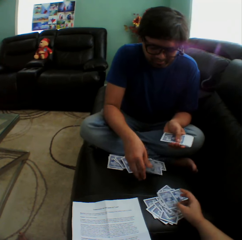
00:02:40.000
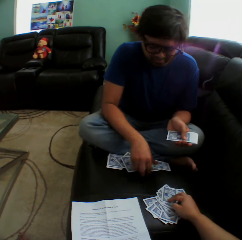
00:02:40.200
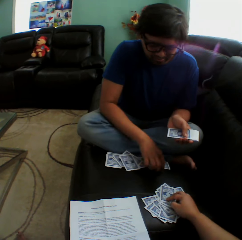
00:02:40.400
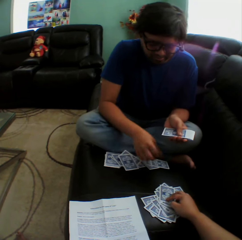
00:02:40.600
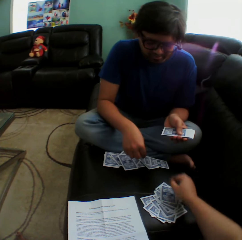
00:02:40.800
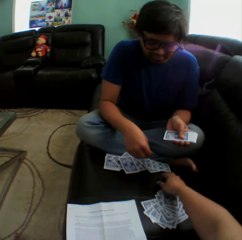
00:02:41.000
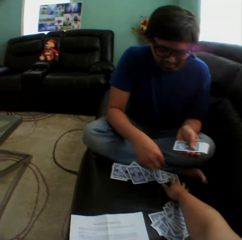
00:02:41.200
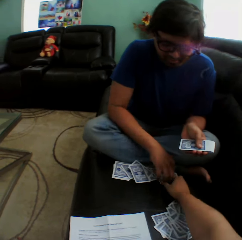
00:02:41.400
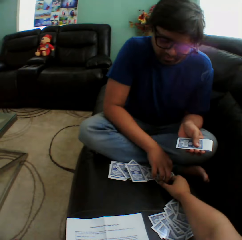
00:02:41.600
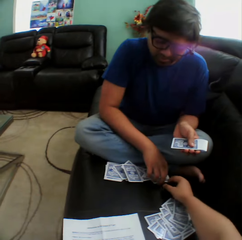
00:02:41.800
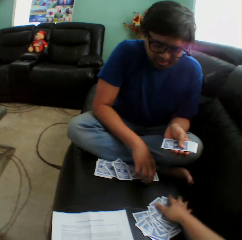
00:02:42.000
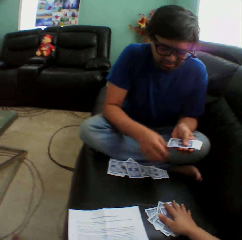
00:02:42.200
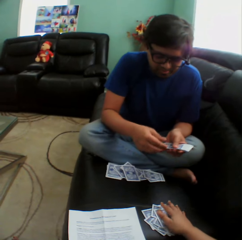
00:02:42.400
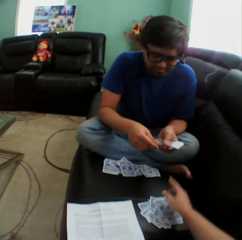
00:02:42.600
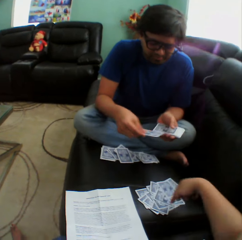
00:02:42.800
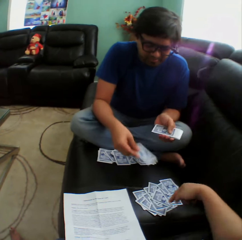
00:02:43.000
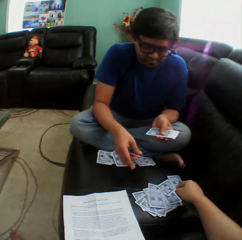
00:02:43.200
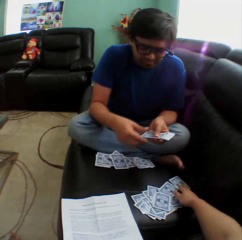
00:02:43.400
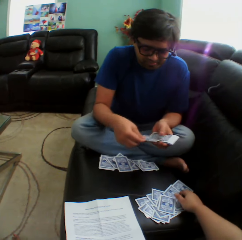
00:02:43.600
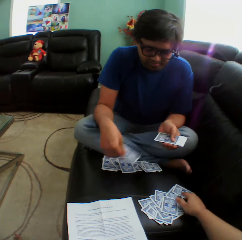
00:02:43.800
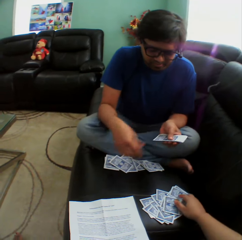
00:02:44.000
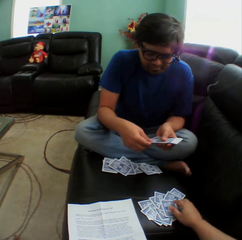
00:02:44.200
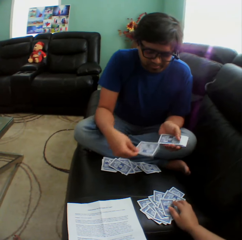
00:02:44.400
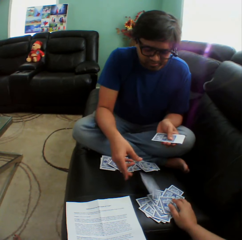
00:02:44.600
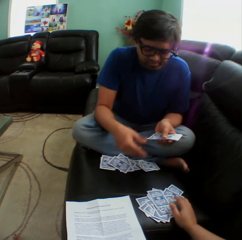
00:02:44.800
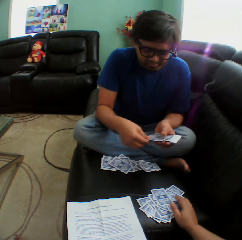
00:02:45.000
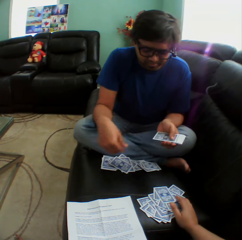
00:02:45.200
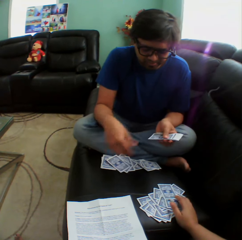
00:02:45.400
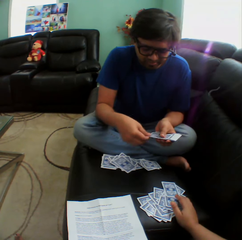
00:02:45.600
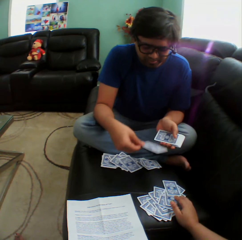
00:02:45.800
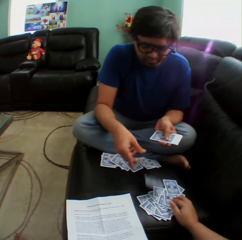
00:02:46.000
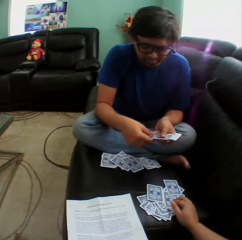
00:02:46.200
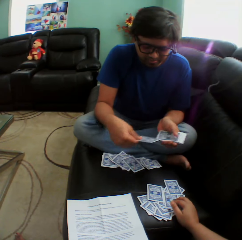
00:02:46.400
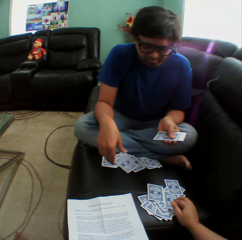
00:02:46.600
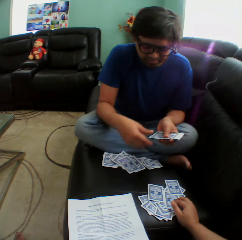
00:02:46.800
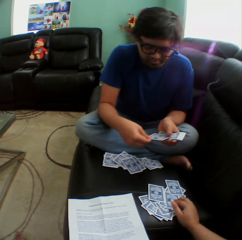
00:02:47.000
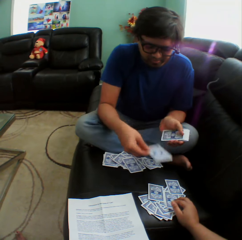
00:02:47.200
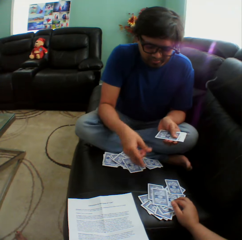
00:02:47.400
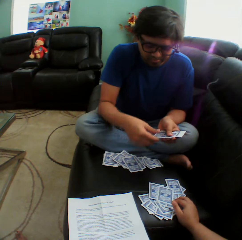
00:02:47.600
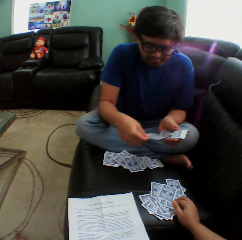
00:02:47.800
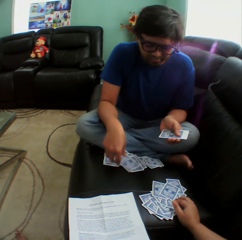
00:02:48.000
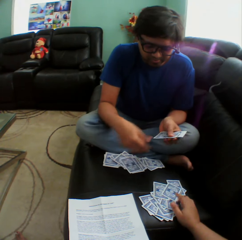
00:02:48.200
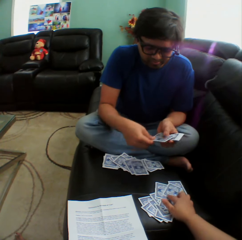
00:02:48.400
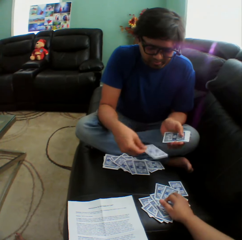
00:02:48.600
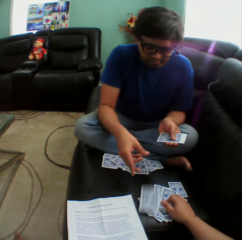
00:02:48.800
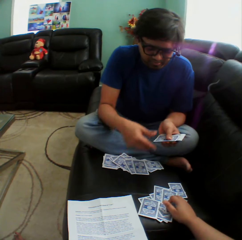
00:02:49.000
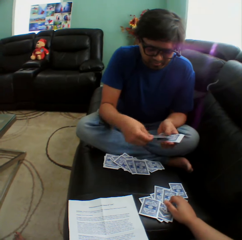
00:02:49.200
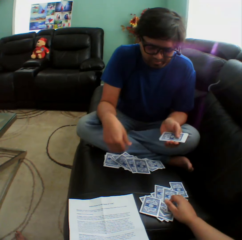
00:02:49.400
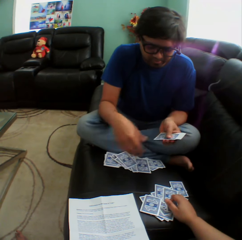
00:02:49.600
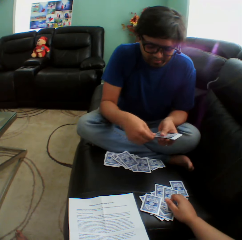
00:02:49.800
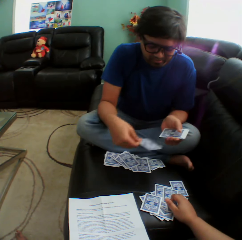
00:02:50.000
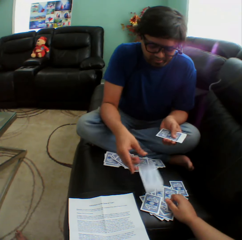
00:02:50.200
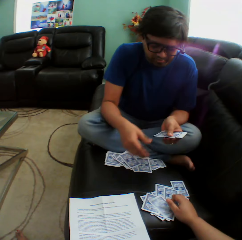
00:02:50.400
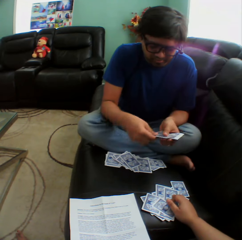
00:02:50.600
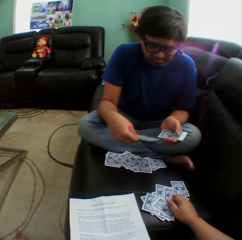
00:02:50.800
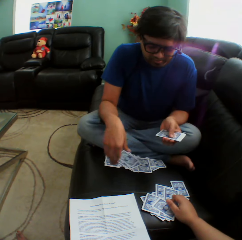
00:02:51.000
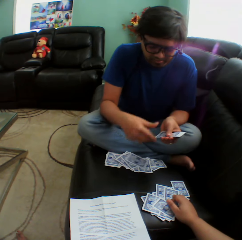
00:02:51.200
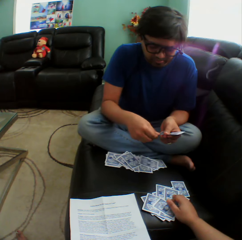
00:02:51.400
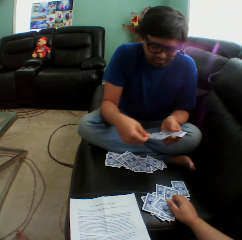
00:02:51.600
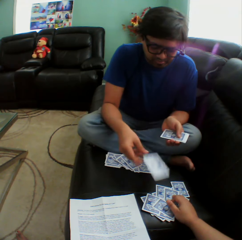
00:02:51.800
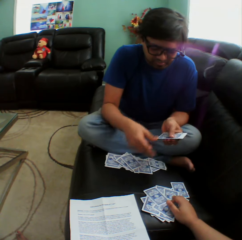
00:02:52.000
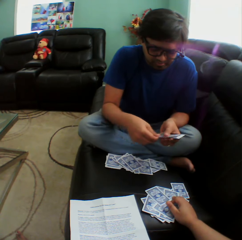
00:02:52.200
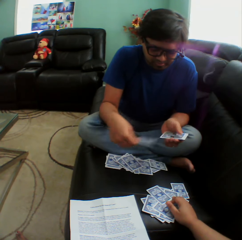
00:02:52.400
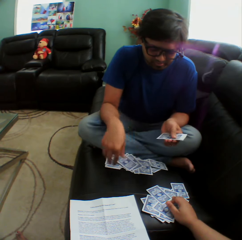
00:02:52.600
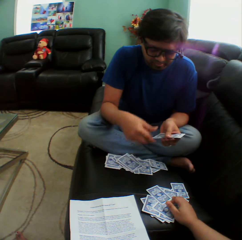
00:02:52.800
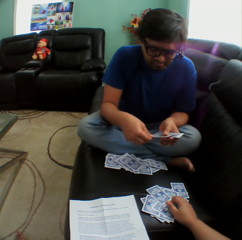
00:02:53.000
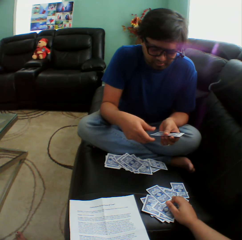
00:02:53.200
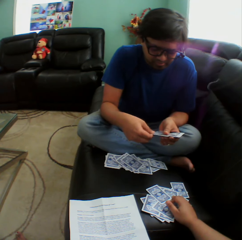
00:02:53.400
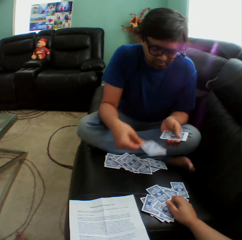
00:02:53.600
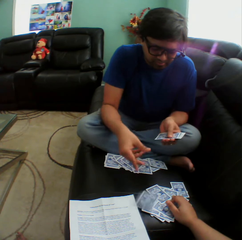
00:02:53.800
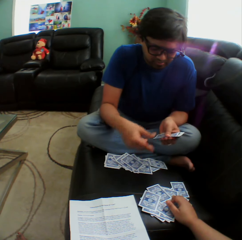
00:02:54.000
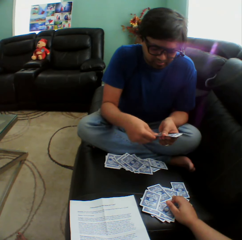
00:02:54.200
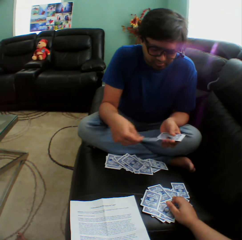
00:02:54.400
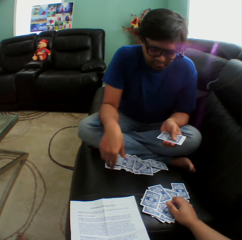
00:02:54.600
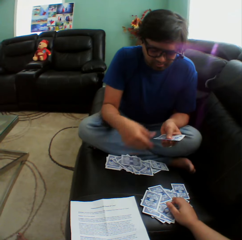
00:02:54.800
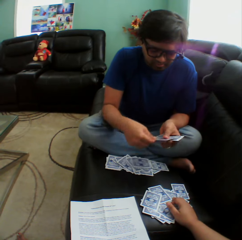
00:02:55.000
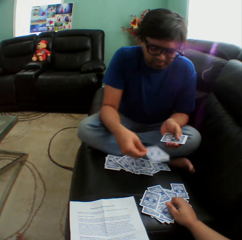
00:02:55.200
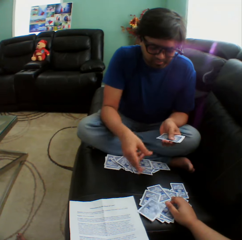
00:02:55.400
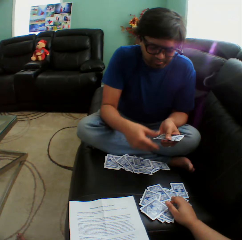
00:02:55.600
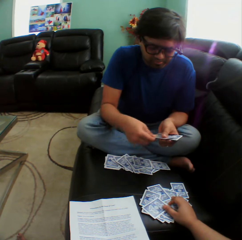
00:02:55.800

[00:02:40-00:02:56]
A man puts a playing card on the couch. The camera wearer holds the playing cards on the couch. The man holds the playing card on the couch, puts the playing card on the couch, holds the playing card on the couch, and puts the playing card on the couch. The camera wearer holds the playing cards on the couch. The man puts the playing card on the couch. The camera wearer holds the playing cards on the couch. The man puts the playing card on the couch.

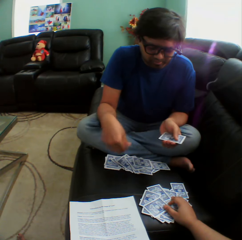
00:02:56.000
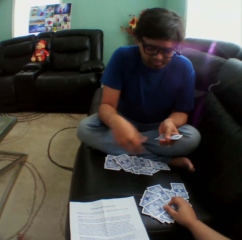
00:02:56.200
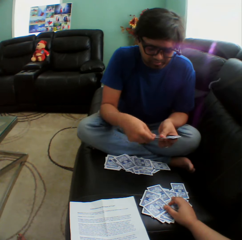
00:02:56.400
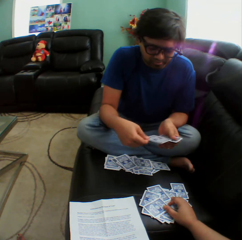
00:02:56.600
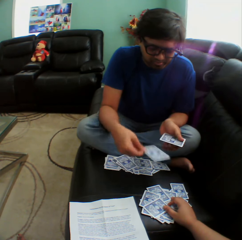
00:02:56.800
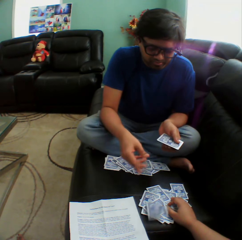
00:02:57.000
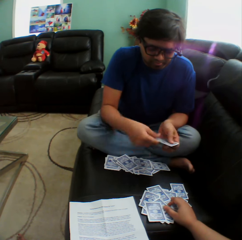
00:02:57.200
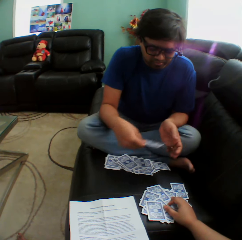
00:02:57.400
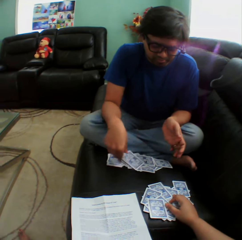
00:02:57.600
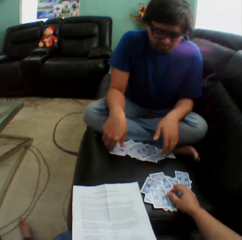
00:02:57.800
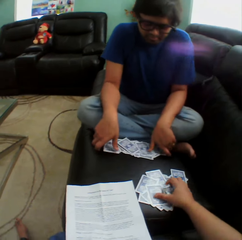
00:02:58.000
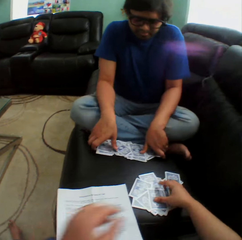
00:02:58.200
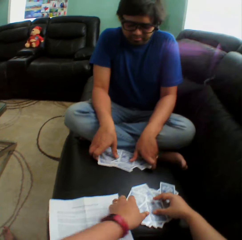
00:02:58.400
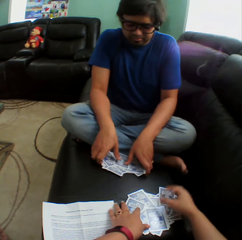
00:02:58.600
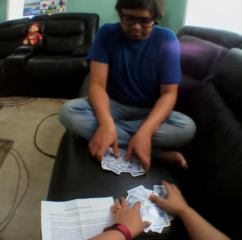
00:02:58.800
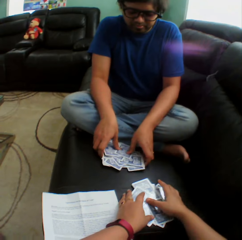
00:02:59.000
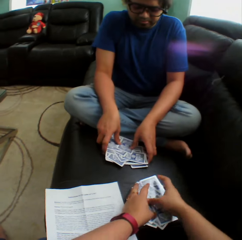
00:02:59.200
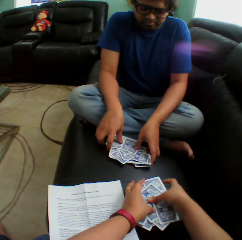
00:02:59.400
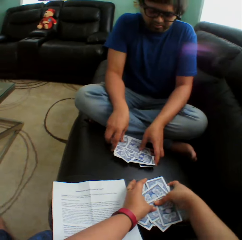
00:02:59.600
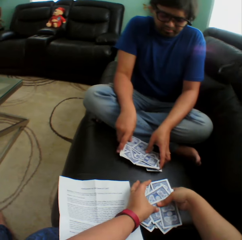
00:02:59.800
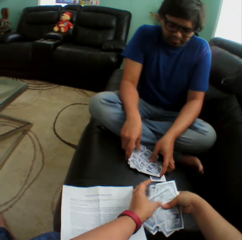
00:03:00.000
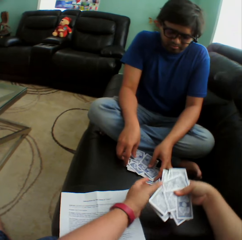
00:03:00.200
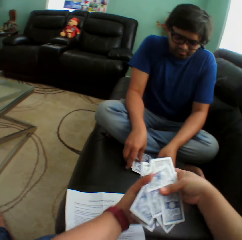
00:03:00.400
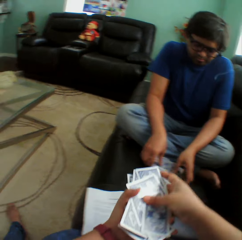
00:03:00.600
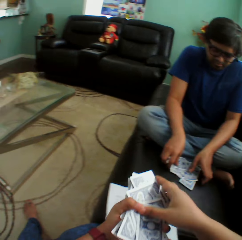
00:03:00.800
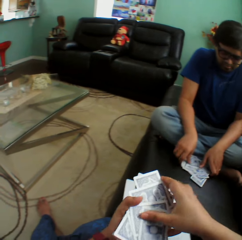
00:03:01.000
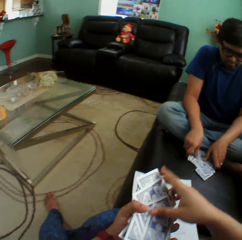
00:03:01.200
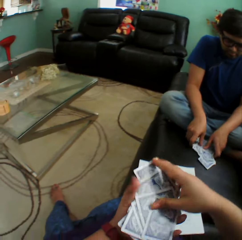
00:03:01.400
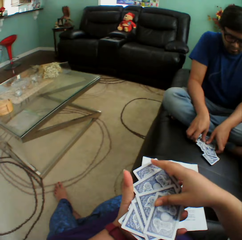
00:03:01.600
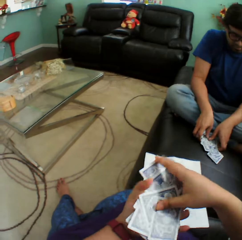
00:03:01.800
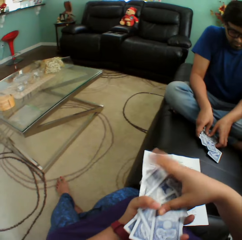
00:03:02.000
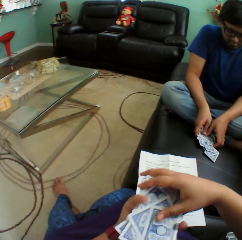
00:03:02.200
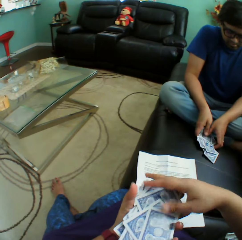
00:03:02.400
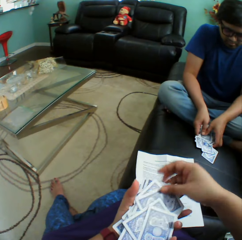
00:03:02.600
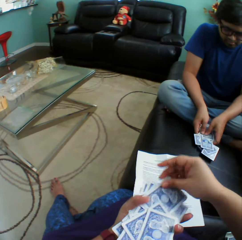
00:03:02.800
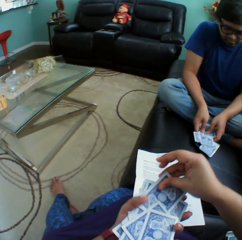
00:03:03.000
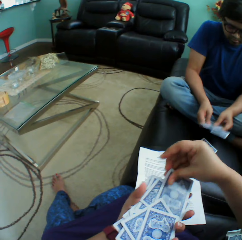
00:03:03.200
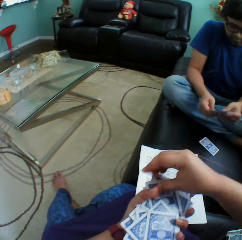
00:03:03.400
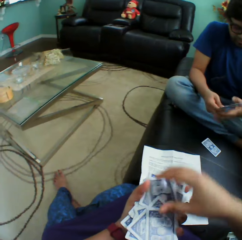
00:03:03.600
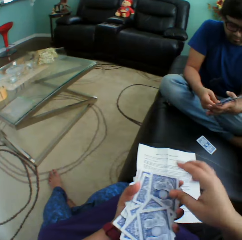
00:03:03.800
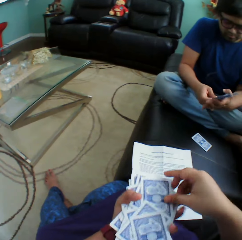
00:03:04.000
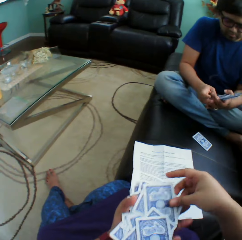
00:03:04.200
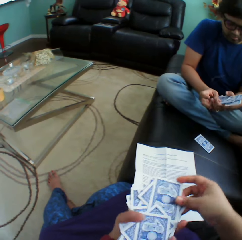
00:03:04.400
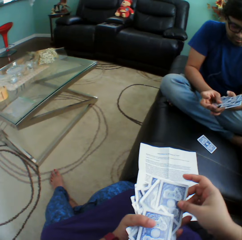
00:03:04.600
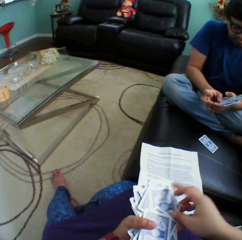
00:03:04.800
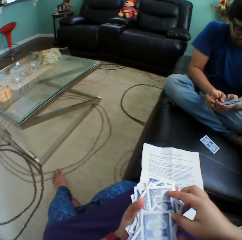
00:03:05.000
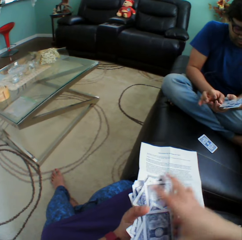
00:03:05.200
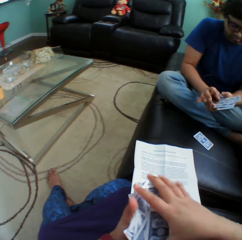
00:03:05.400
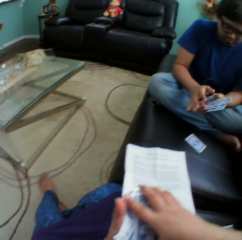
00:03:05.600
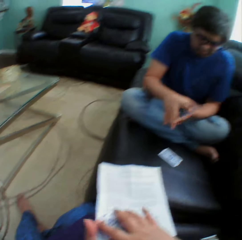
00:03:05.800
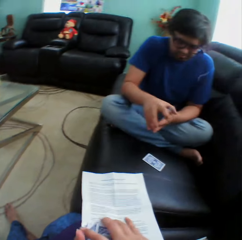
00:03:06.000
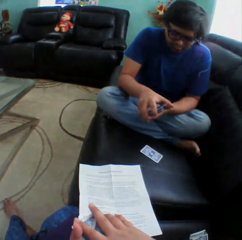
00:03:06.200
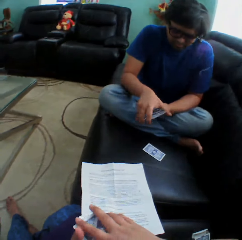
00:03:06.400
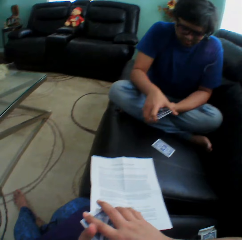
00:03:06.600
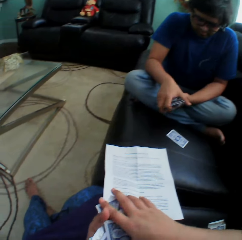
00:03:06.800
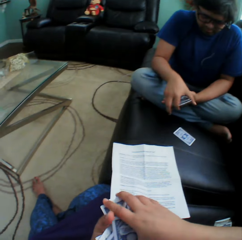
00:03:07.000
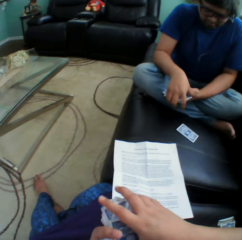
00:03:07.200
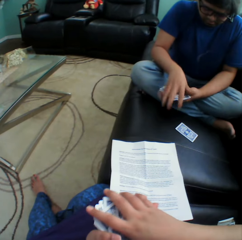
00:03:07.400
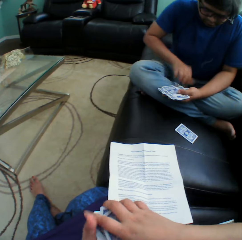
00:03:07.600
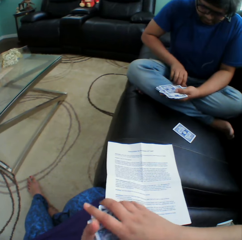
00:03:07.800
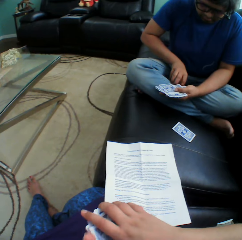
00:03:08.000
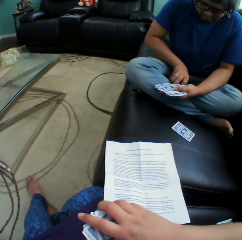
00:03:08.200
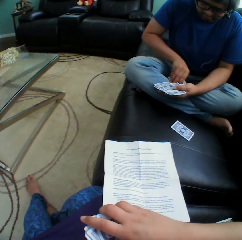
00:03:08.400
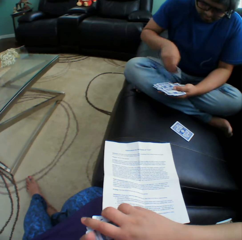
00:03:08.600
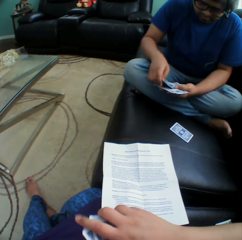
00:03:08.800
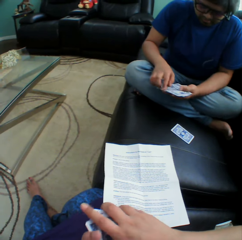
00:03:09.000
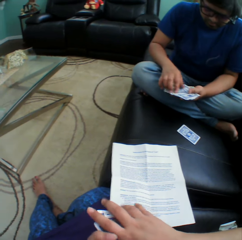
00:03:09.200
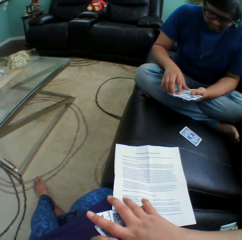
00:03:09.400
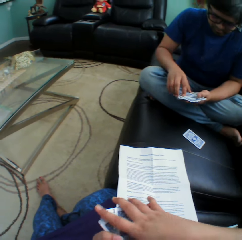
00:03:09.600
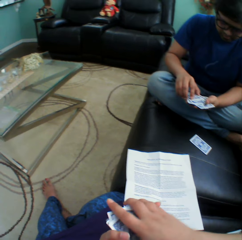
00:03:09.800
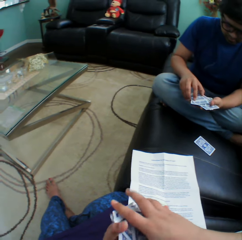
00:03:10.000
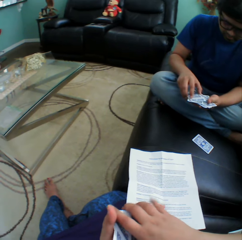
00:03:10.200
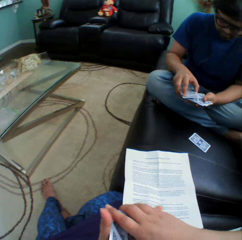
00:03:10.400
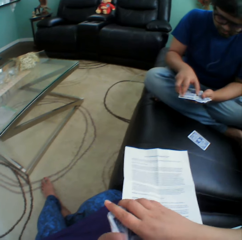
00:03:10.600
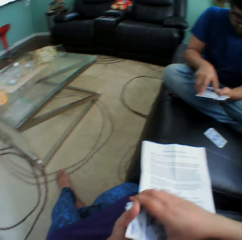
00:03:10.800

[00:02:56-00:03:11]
The camera wearer collects cards on a couch. A man collects the cards on the couch. The camera wearer holds the playing cards on the couch. The man holds the playing cards on the couch. The camera wearer arranges the cards in a hand. They turn to the side. The man arranges the cards in a hand. The camera wearer holds the playing cards. The man holds the playing cards, picks up a card on the thighs, and arranges the cards in a hand.
